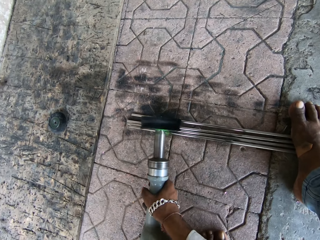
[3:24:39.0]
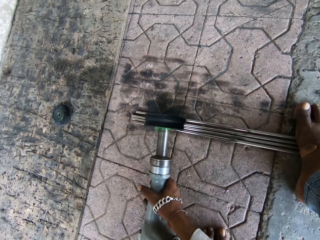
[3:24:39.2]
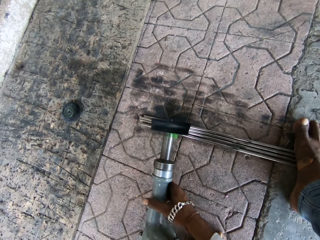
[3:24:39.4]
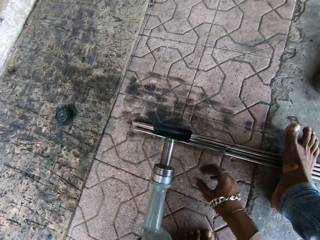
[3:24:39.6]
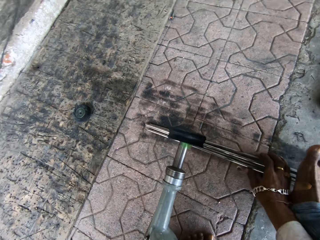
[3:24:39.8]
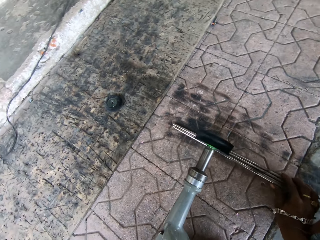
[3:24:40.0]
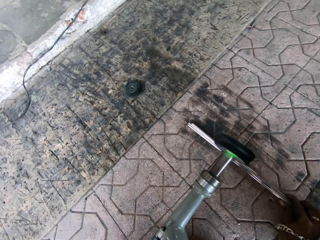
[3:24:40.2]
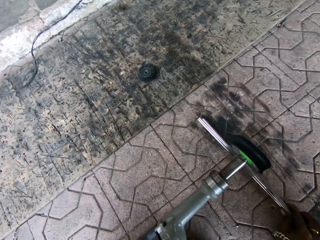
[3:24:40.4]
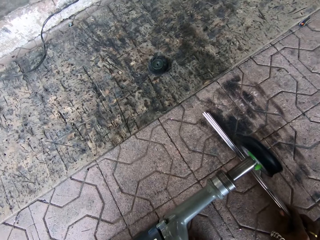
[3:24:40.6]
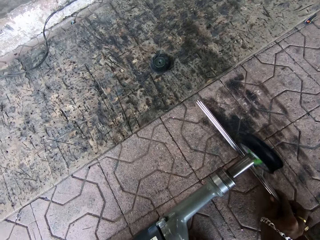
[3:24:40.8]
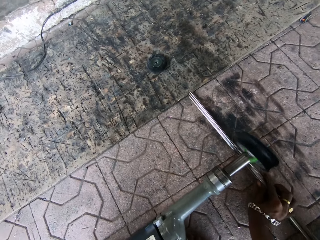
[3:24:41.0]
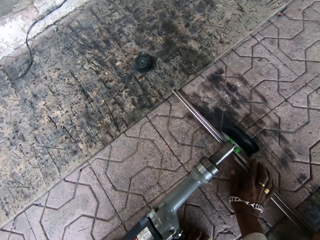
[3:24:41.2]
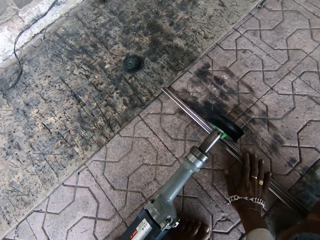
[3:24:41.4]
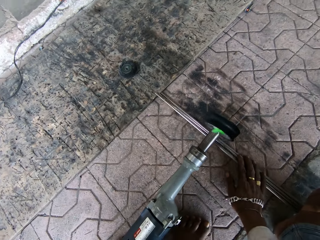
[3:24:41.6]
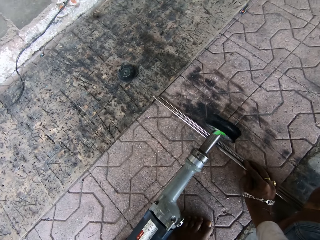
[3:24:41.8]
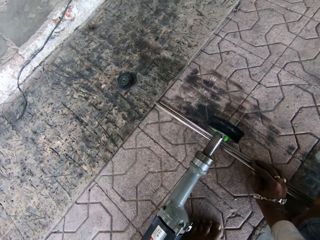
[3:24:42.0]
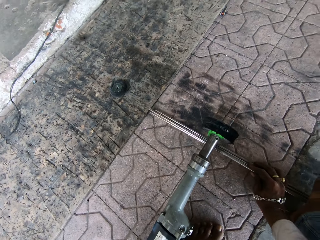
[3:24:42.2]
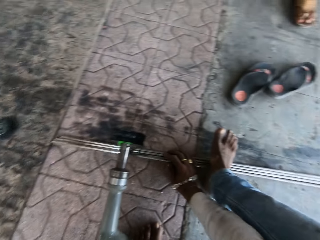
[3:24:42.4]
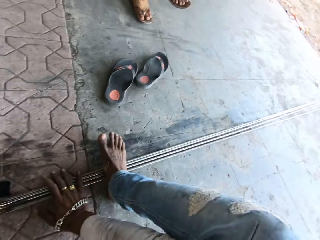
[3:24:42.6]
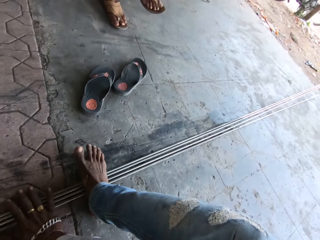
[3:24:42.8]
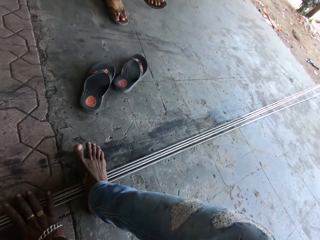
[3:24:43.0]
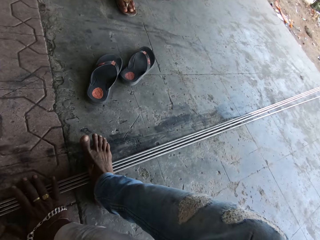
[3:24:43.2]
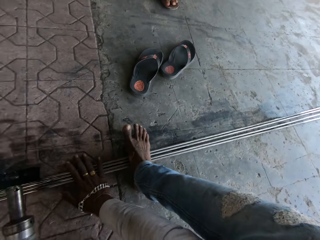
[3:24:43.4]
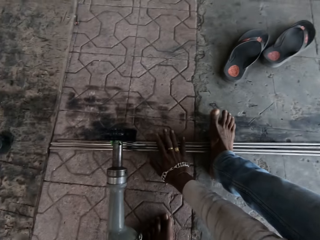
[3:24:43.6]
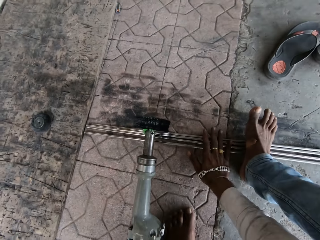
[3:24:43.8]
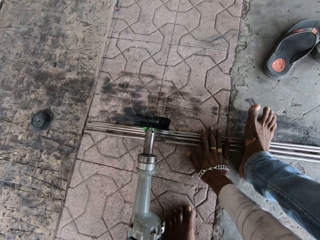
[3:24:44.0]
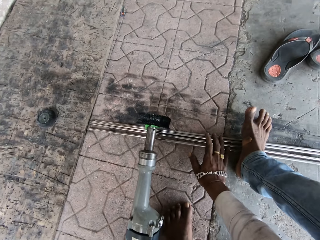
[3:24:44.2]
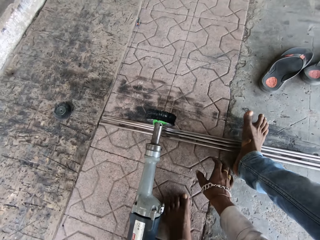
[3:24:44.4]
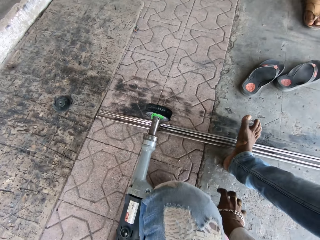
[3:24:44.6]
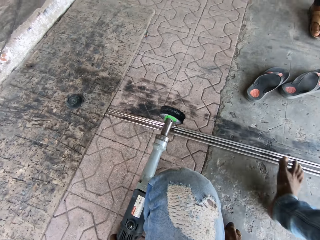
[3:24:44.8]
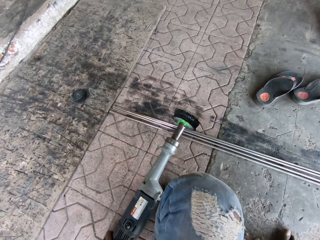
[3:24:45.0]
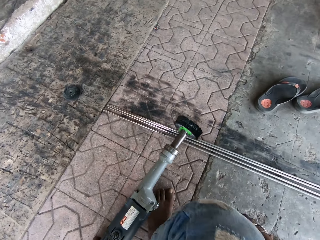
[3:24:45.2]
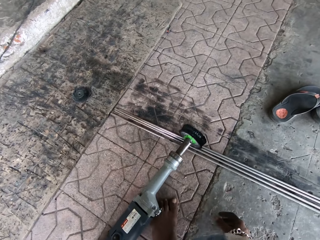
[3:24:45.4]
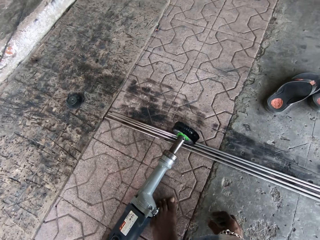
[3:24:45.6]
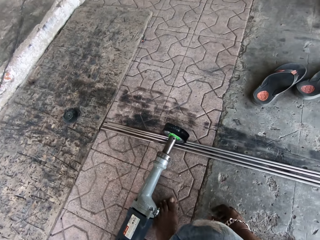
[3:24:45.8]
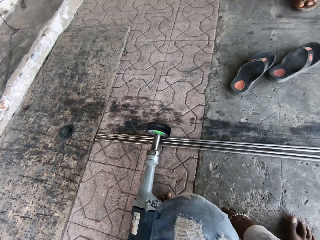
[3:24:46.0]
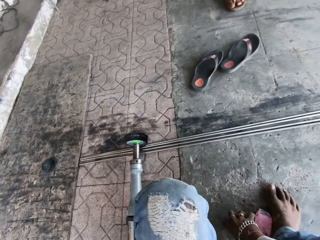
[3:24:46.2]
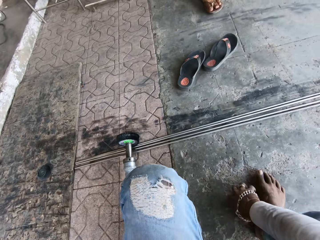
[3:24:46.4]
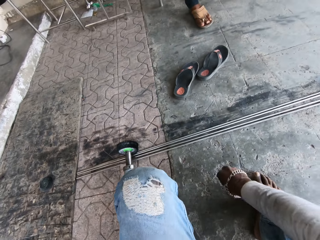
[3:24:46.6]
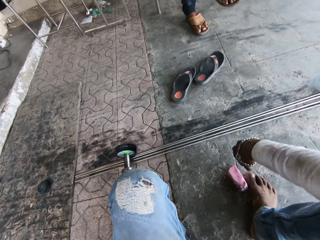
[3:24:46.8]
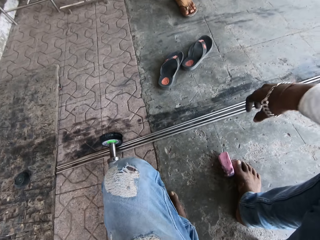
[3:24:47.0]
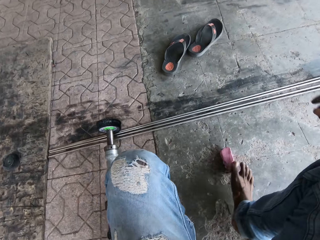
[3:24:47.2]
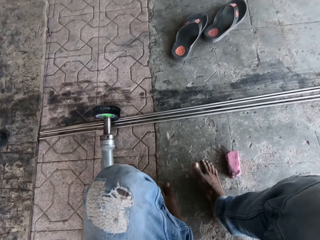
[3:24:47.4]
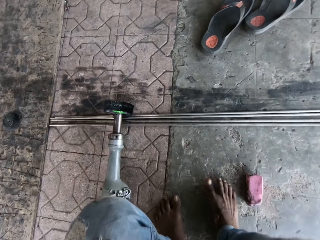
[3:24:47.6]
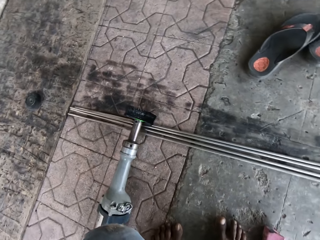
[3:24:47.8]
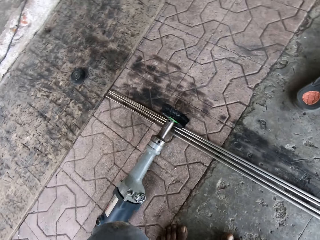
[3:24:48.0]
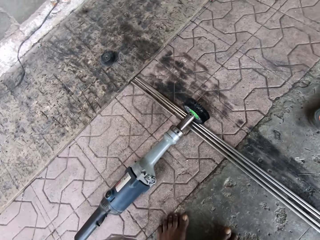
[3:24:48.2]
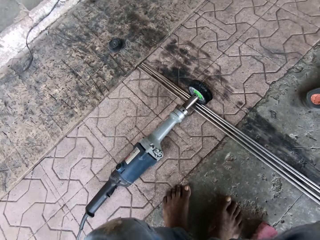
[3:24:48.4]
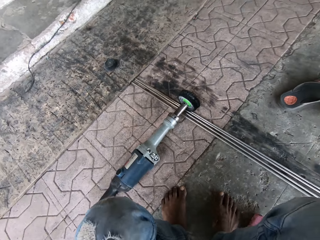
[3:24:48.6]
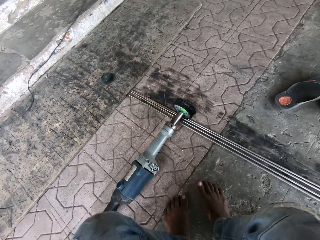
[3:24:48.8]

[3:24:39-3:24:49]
The camera wearer touches the metal with the right hand. They move the steel metal. They hold the metal with the hand.

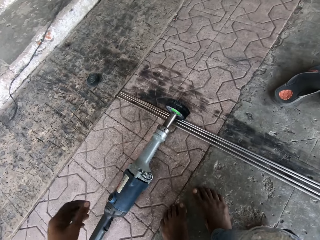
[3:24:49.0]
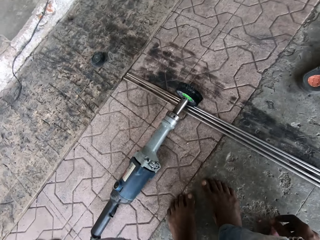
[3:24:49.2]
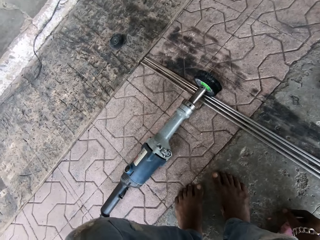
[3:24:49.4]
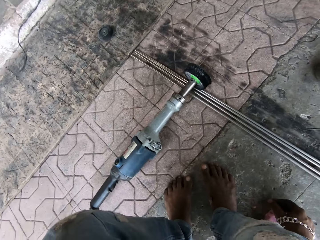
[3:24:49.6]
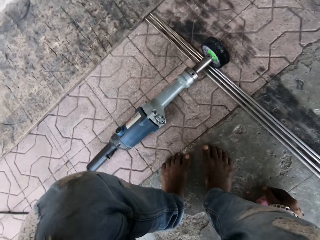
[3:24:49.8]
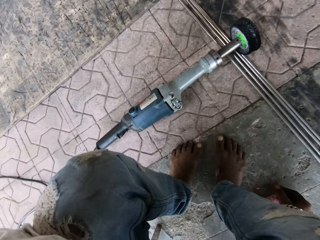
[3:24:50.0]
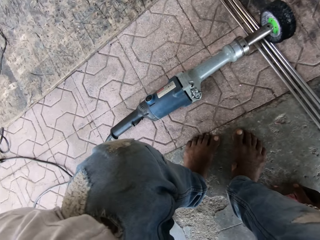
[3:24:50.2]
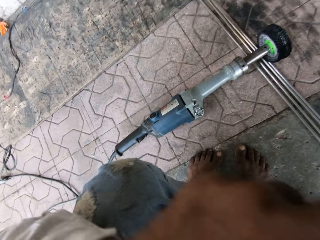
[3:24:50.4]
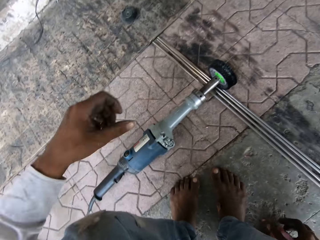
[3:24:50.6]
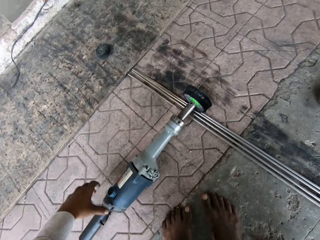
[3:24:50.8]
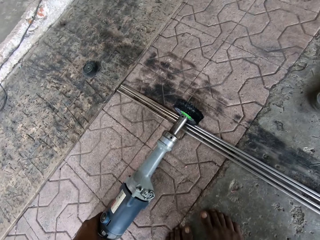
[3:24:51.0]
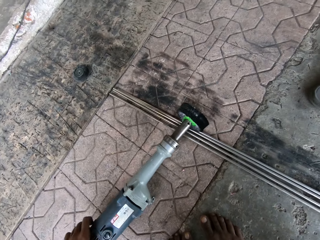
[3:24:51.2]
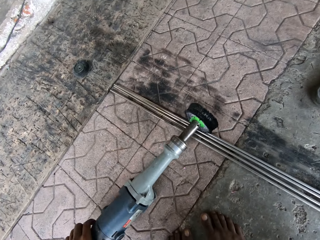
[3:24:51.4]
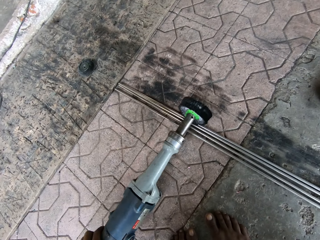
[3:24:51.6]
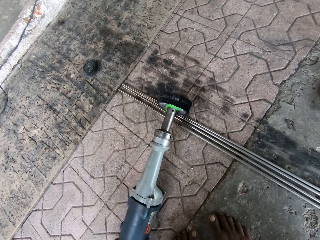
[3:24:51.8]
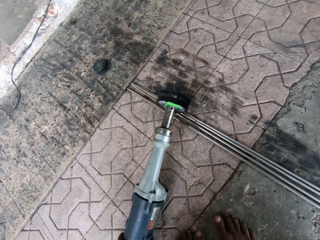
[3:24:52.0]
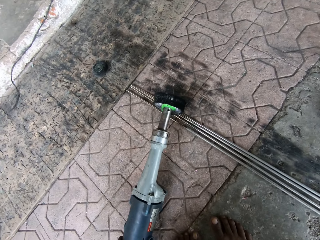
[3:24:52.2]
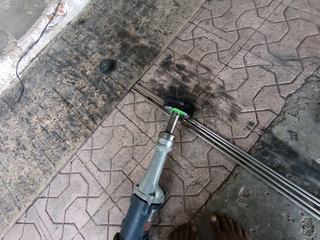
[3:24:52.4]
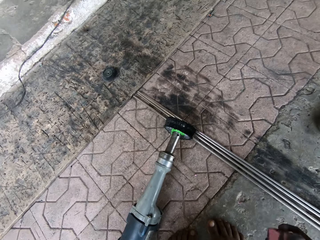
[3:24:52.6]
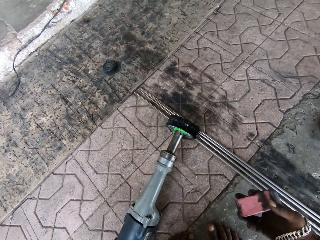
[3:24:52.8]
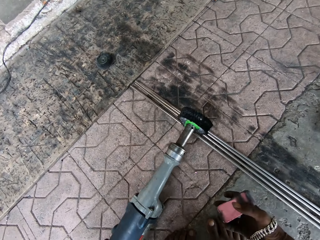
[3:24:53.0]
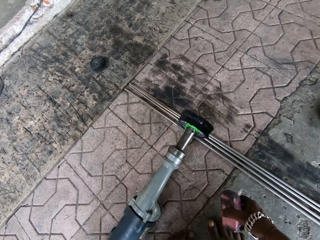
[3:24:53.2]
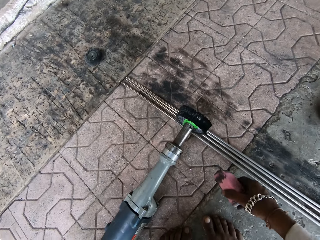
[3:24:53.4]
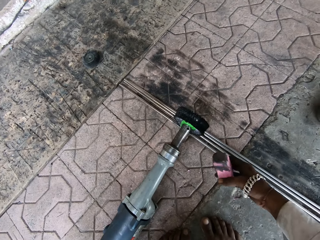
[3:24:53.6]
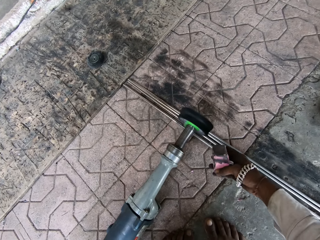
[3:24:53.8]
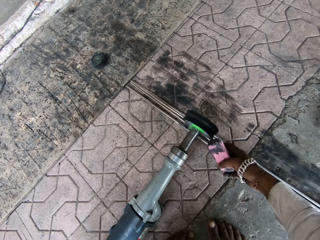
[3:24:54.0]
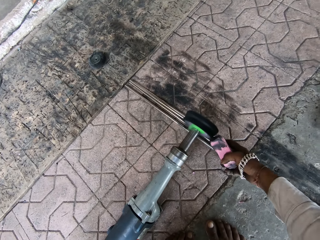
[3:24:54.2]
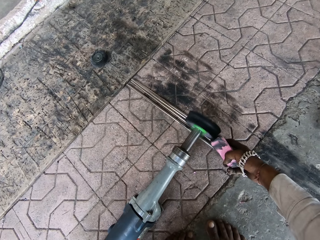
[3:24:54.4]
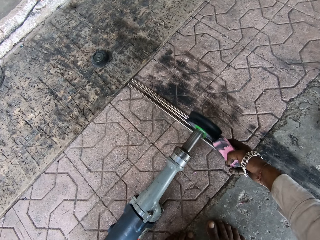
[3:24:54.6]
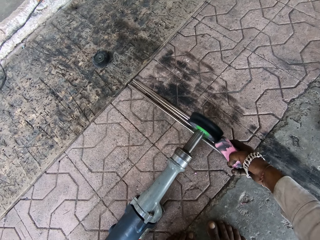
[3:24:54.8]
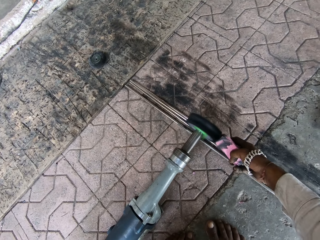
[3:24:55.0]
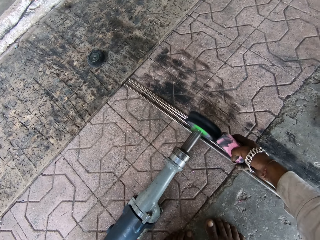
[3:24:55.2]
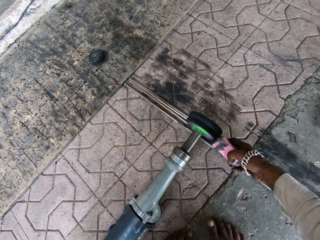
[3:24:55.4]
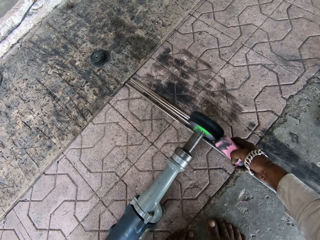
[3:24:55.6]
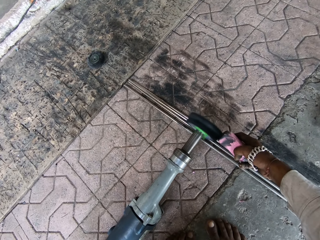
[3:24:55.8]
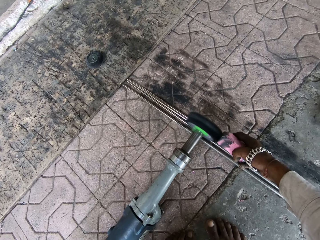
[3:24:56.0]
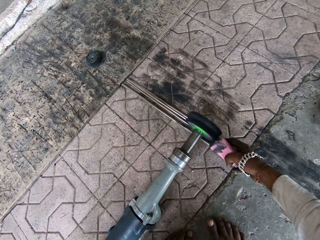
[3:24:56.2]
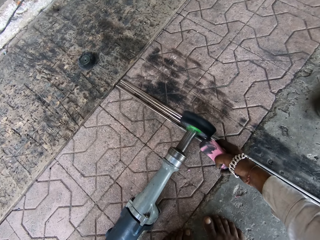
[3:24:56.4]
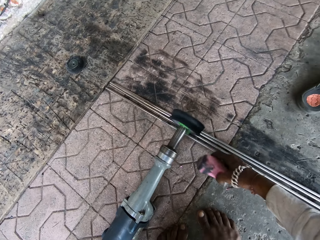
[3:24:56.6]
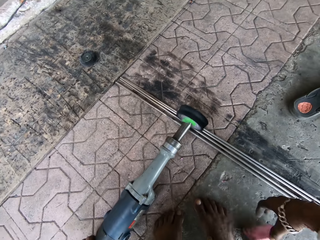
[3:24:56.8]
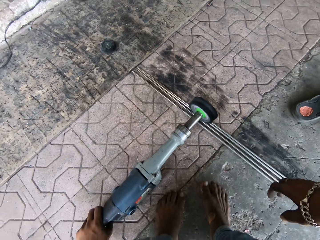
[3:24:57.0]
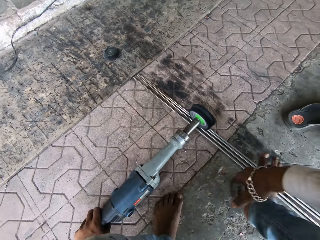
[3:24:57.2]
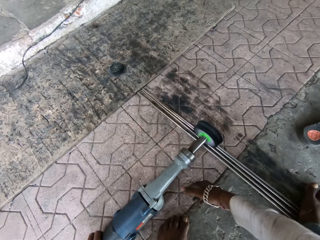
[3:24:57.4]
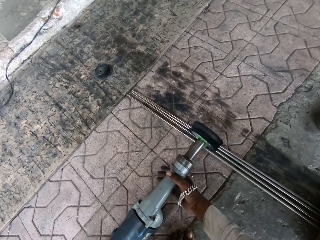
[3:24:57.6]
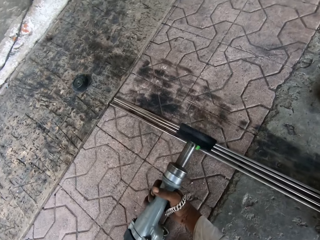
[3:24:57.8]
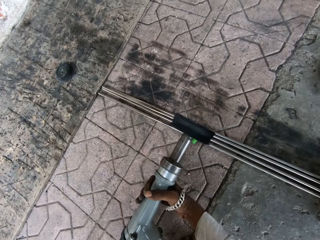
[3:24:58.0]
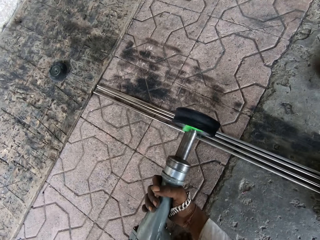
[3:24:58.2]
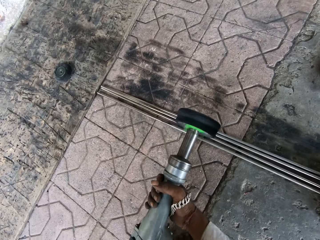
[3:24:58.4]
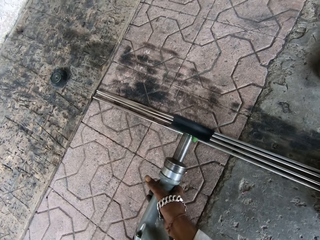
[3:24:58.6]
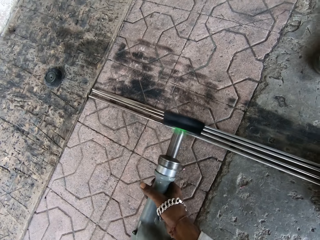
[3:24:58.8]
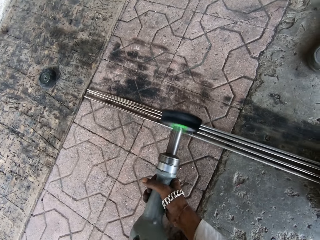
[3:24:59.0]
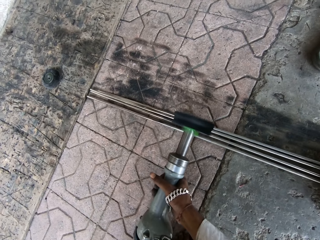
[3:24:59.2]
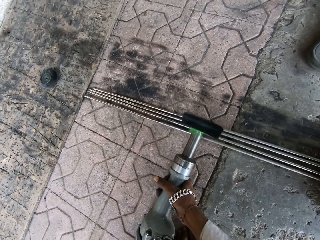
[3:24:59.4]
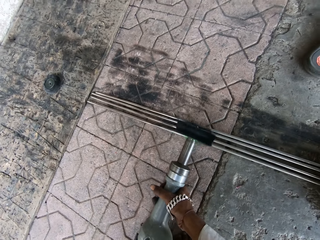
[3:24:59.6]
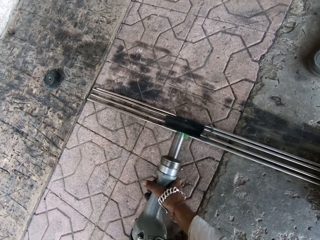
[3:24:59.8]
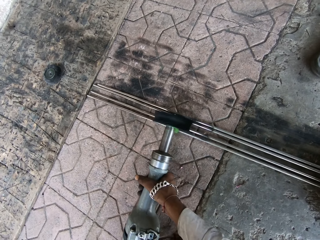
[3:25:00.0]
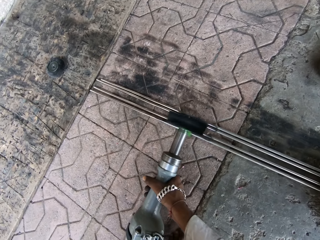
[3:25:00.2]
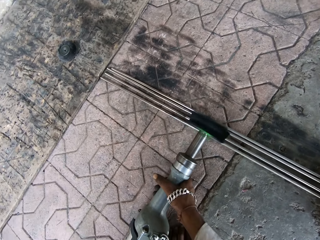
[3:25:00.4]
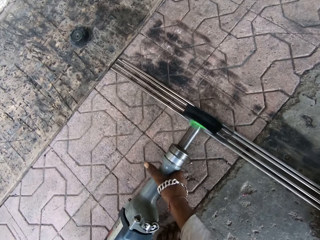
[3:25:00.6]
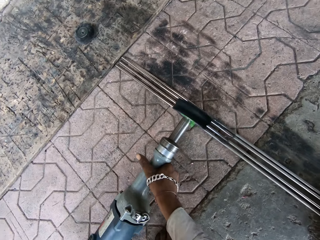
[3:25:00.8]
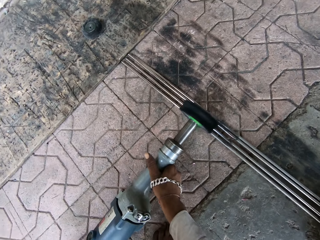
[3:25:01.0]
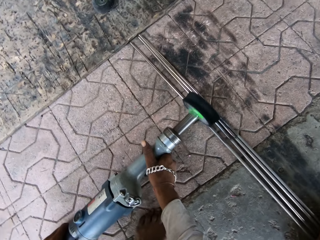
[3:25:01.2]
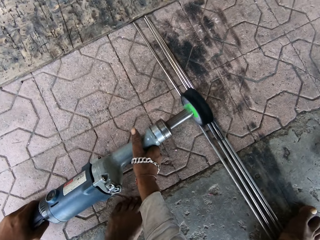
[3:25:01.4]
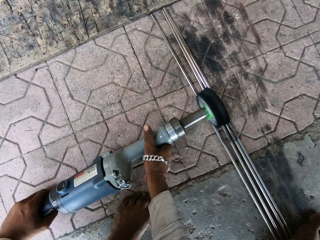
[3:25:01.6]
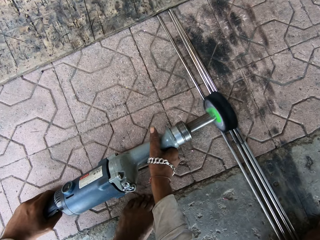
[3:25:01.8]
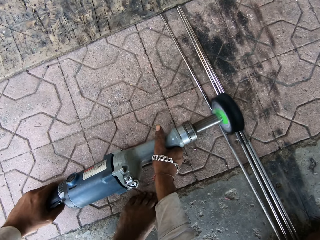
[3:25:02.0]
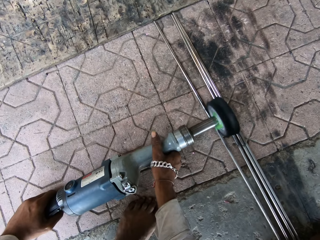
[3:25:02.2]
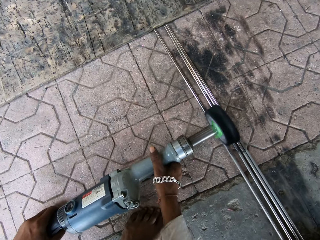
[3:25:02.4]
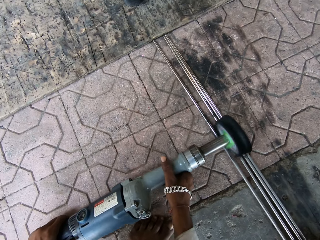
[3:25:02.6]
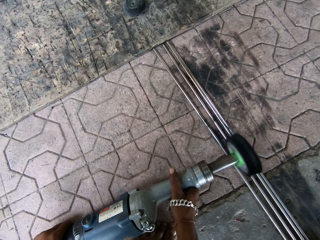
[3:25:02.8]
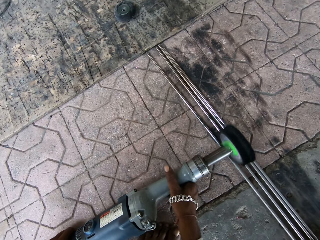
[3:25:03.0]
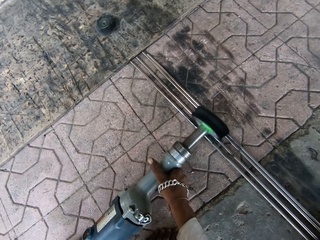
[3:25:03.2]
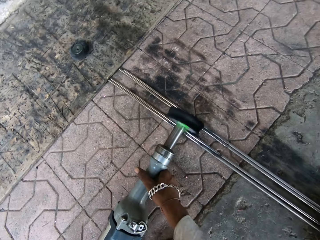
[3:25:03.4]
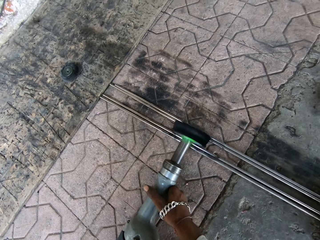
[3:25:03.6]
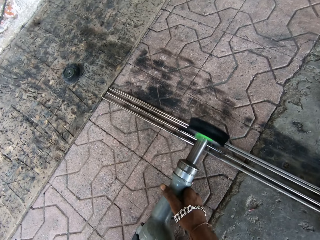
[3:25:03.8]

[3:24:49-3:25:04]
The camera wearer lifts his left hand. He picks up the polishing machine. He holds the electric scraper with the left hand. He picks up a sponge. He holds the wiper pad. He polishes the sponge. He wipes the scraper. He touches the polishing machine with the right hand. He polishes the metals with the polishing machine. He holds the electric scraper with both hands.
